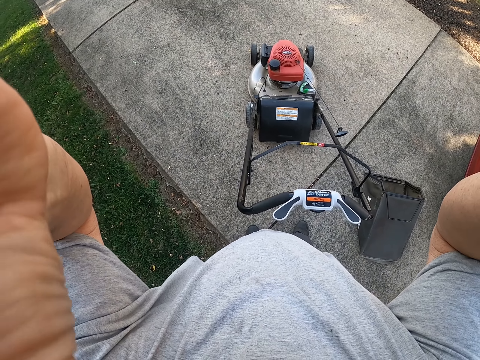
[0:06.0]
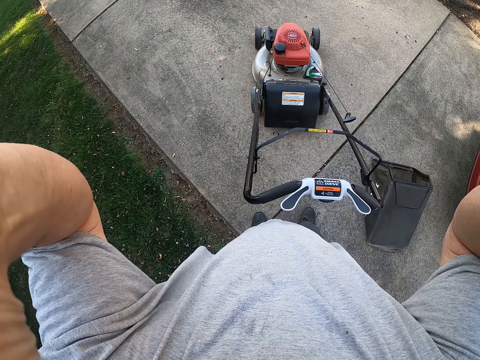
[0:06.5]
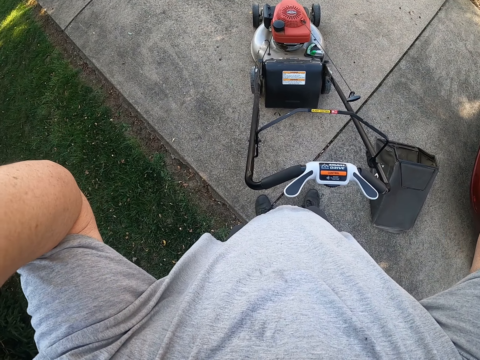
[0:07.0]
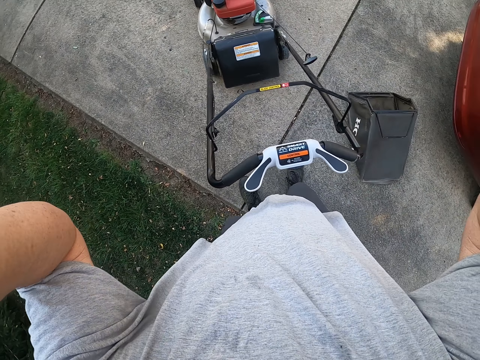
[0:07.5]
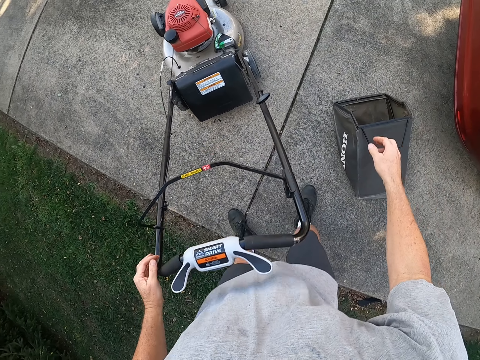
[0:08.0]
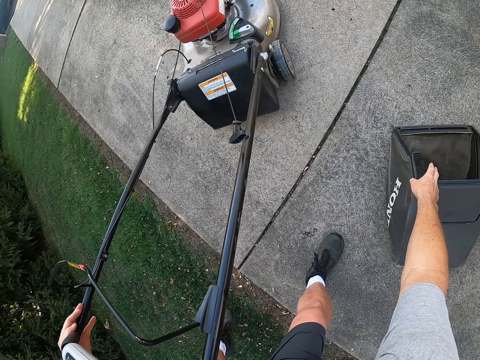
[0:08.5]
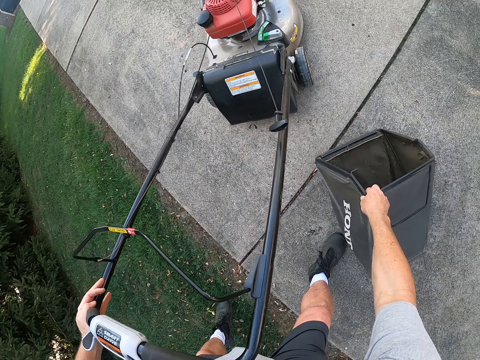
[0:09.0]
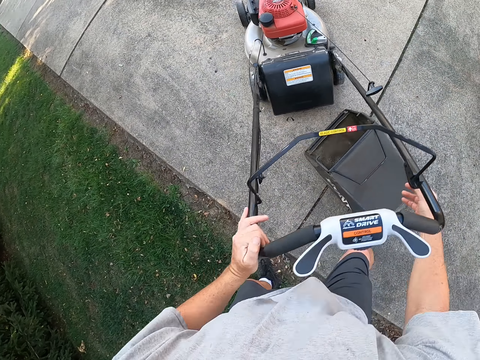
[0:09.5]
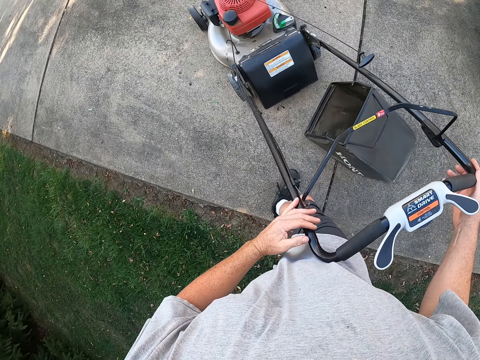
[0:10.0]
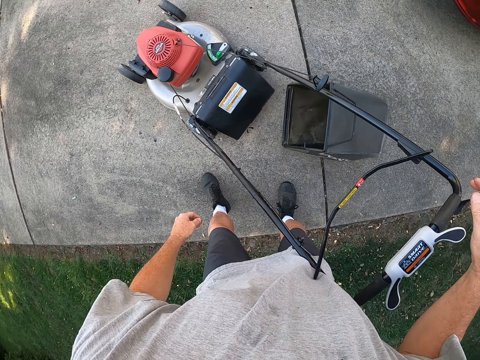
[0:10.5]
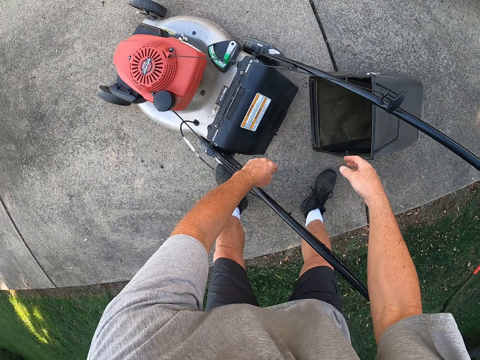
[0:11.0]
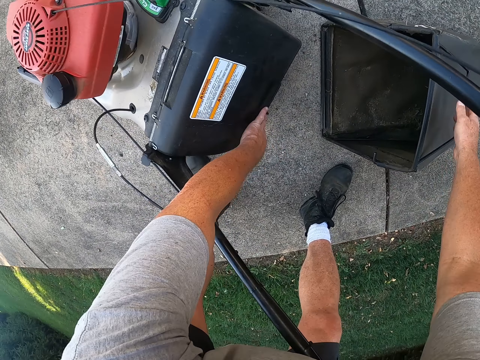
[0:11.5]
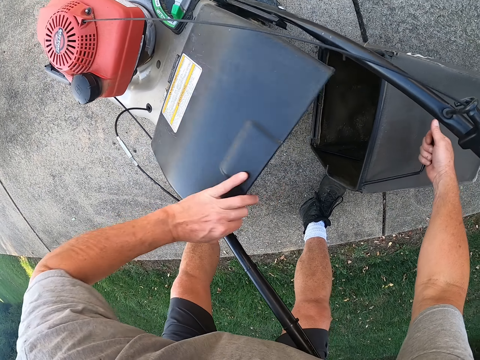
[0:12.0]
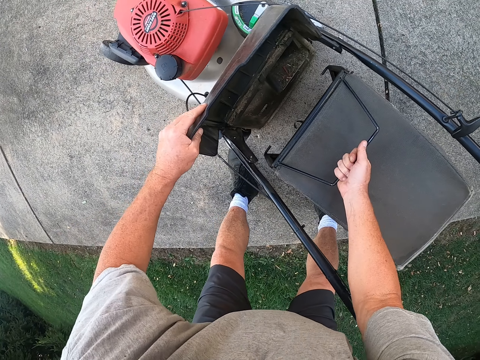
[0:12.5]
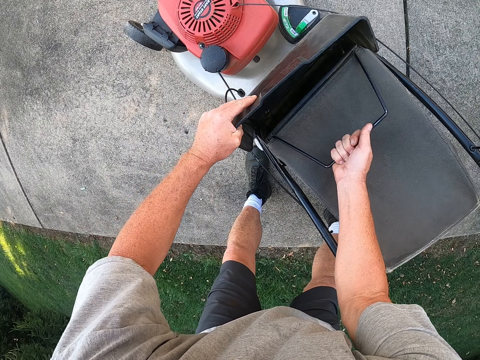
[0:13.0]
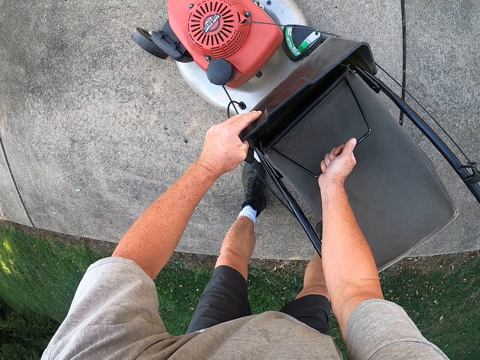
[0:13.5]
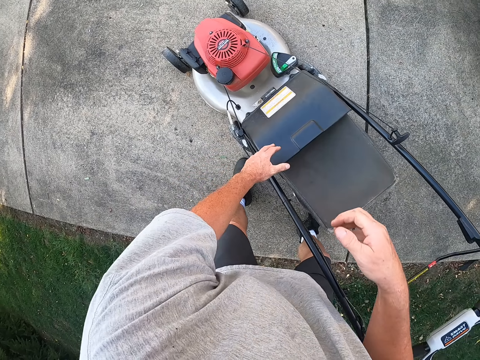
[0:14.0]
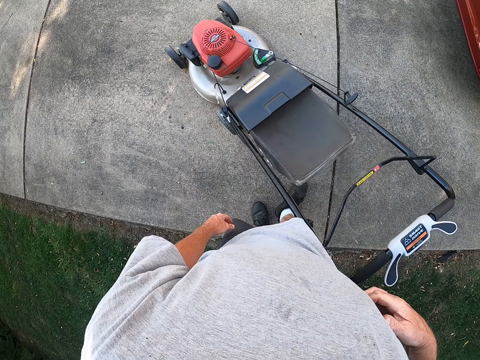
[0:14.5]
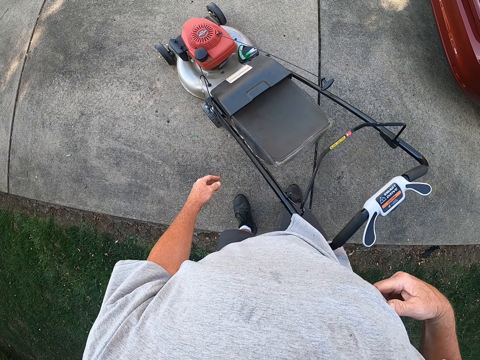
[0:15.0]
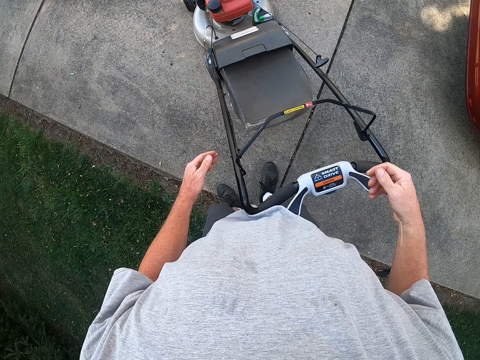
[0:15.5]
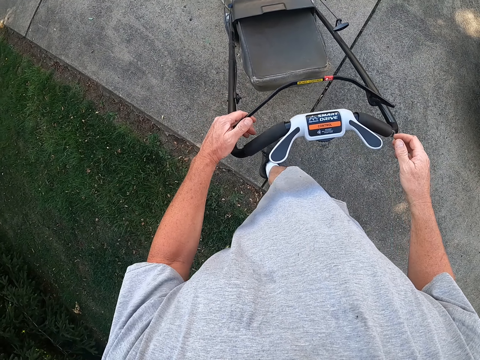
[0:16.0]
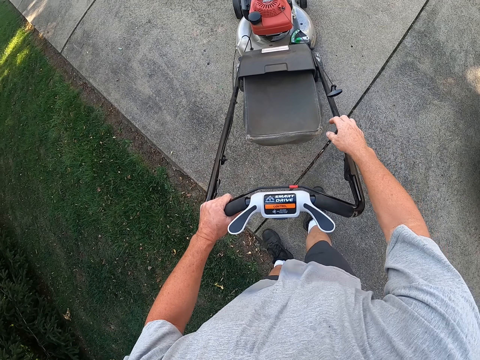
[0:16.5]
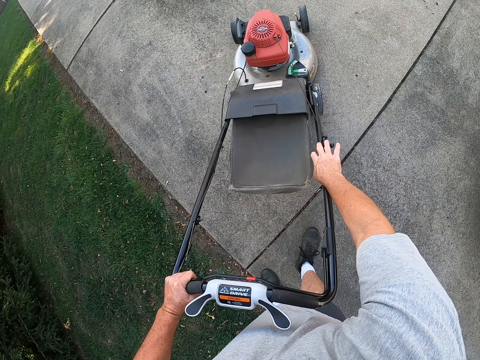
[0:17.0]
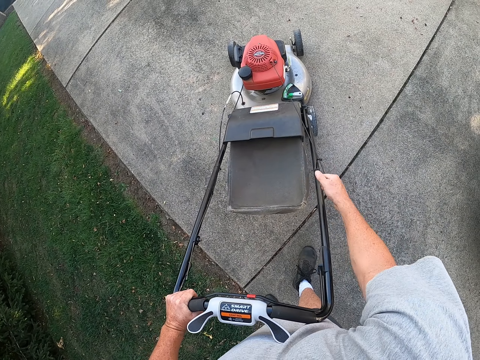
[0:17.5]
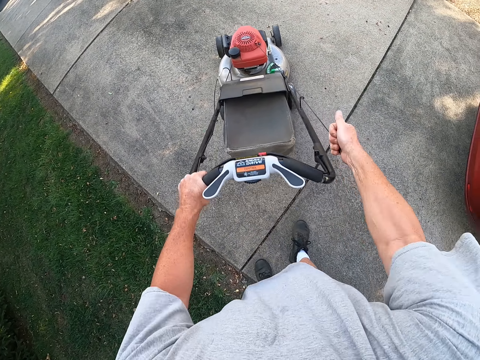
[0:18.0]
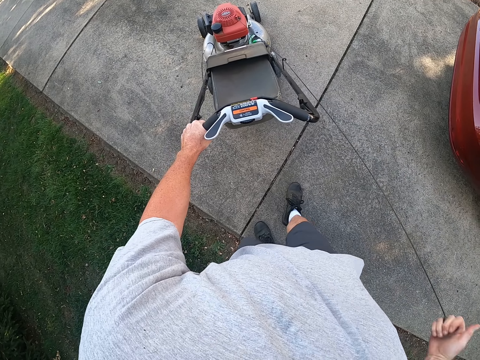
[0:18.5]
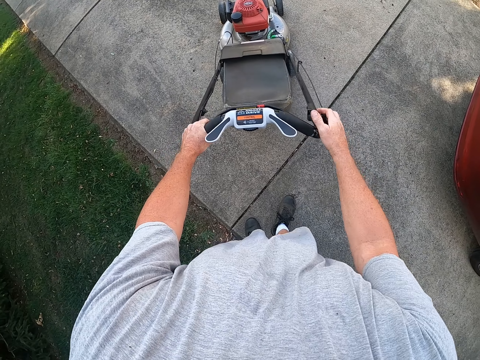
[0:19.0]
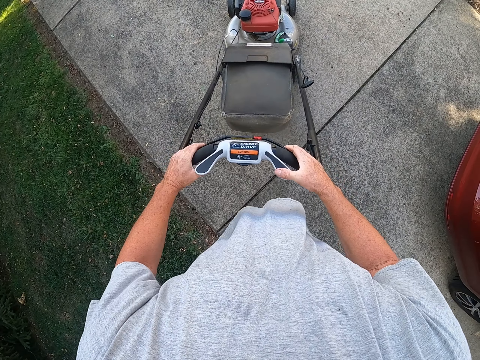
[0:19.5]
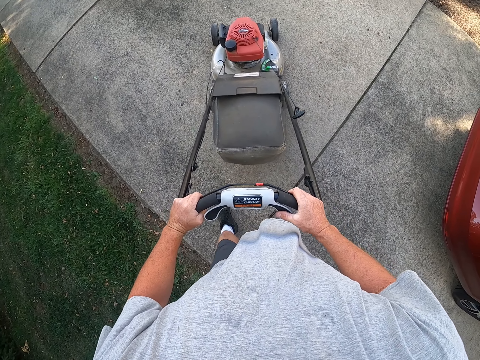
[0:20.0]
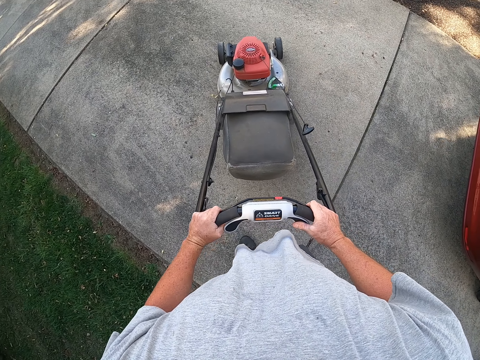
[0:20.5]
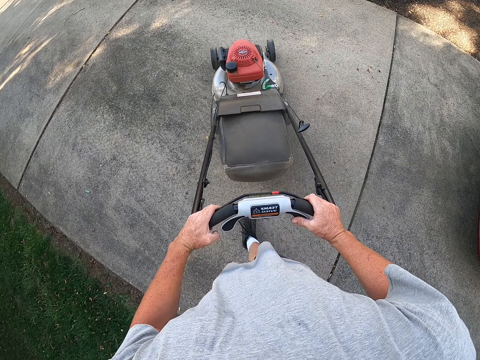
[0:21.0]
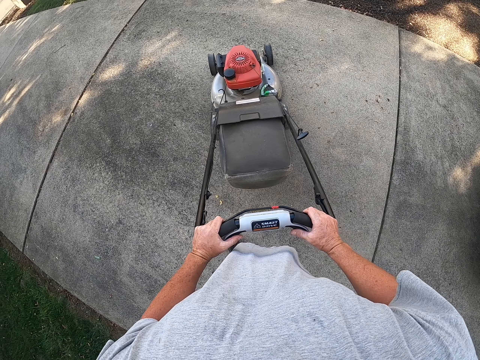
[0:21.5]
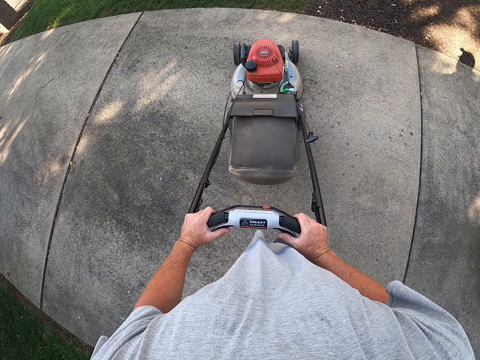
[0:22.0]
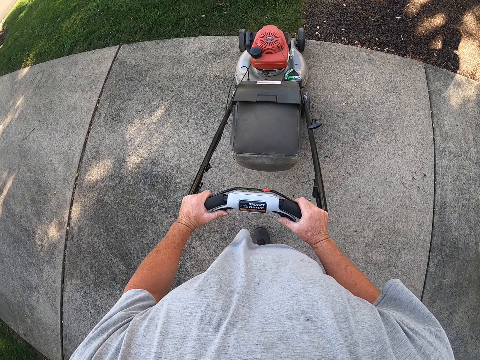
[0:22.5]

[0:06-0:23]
The camera wearer adjusts the camera mounted on his head. He picks up the dustbin and drops the dustbin. He moves the grass catcher. He moves the dustbin and drops the dustbin. He connects the grass catcher on the mower. He starts the lawn mower and rides the lawn mower.

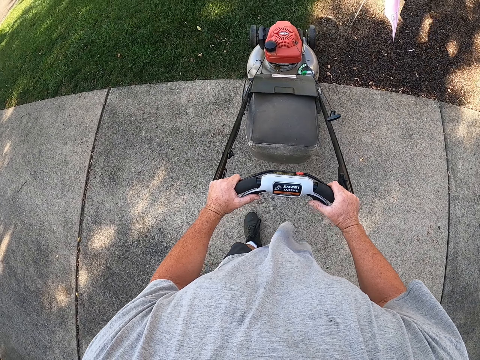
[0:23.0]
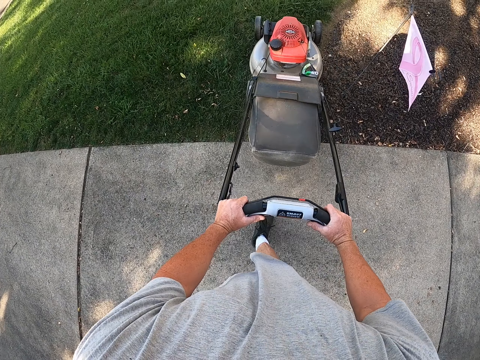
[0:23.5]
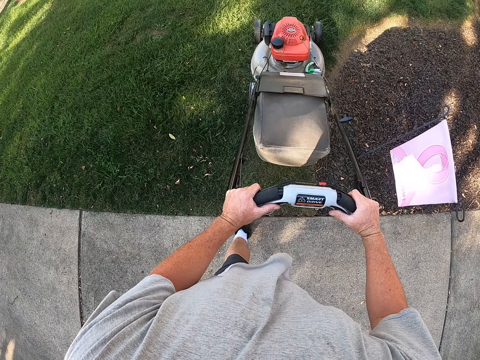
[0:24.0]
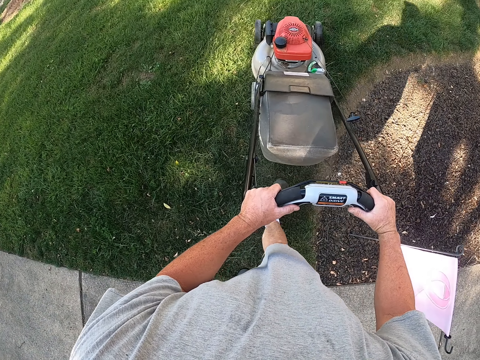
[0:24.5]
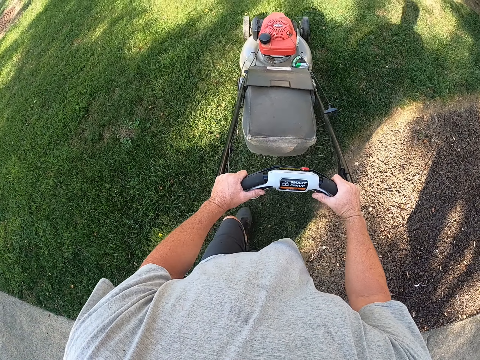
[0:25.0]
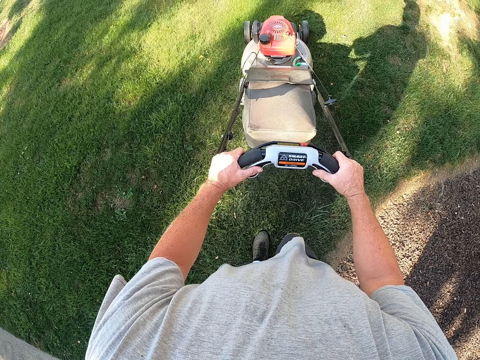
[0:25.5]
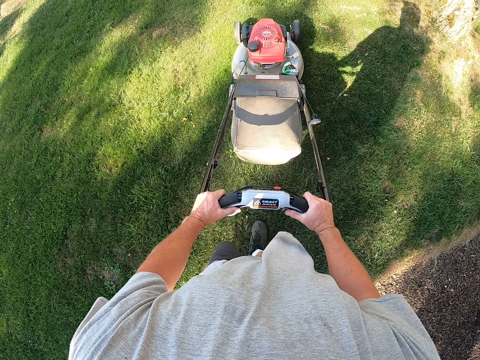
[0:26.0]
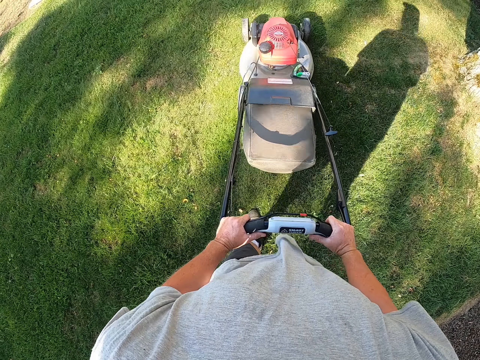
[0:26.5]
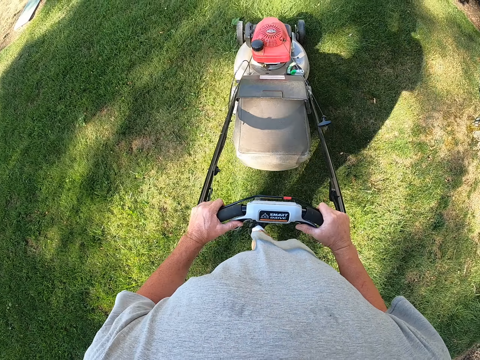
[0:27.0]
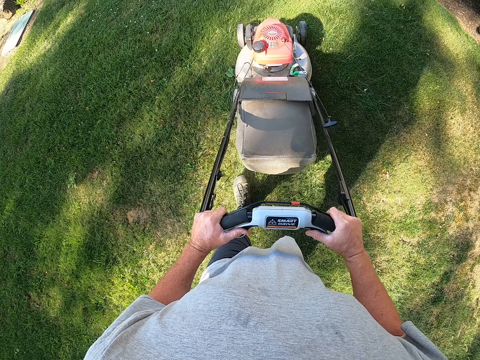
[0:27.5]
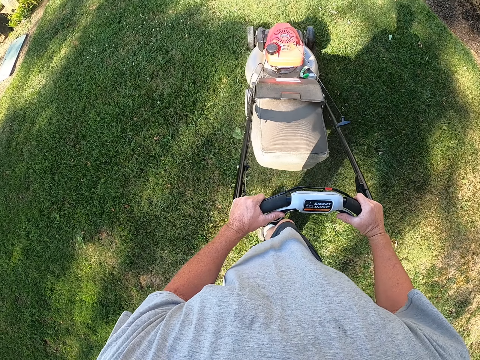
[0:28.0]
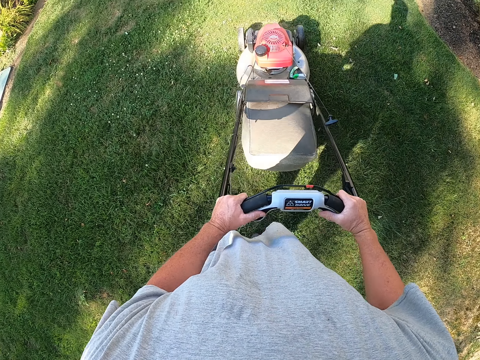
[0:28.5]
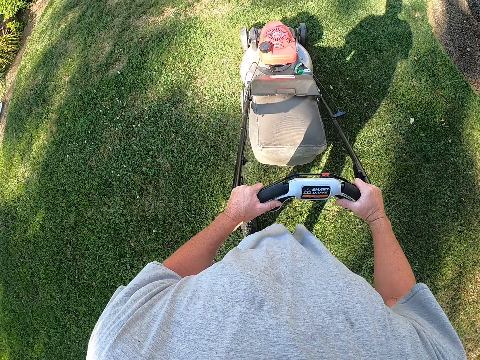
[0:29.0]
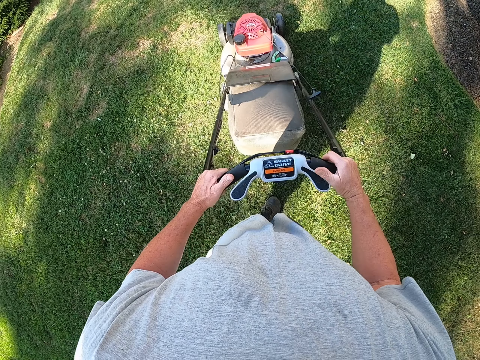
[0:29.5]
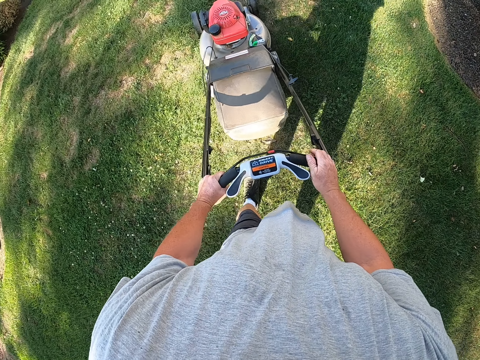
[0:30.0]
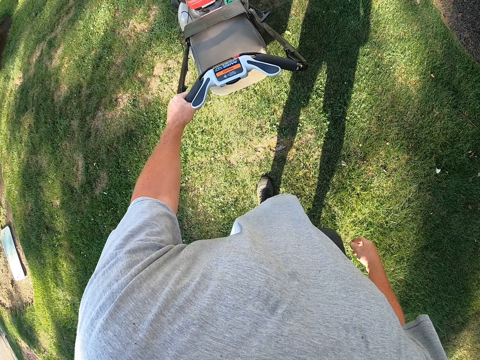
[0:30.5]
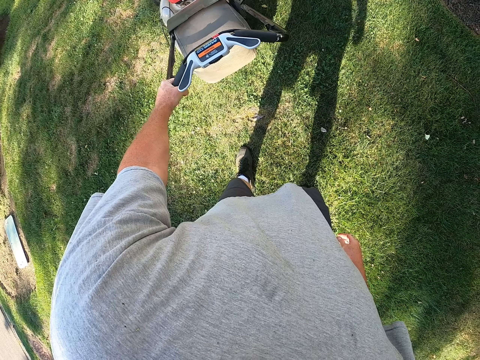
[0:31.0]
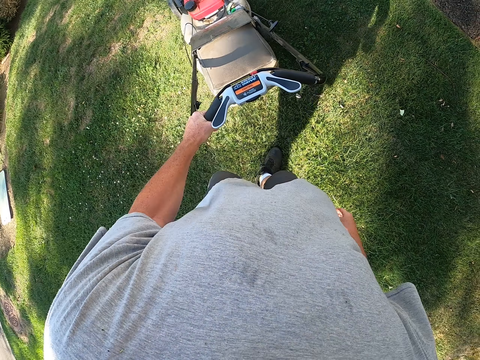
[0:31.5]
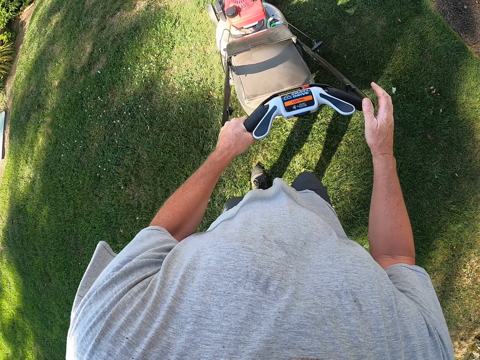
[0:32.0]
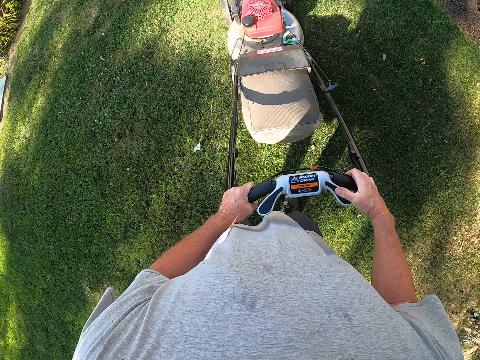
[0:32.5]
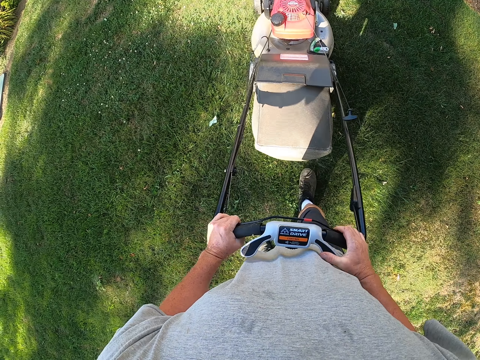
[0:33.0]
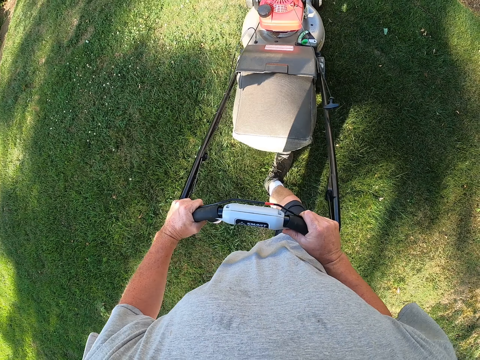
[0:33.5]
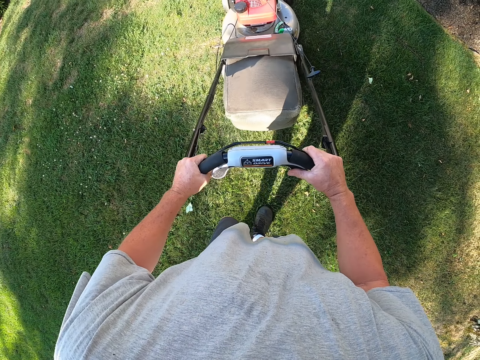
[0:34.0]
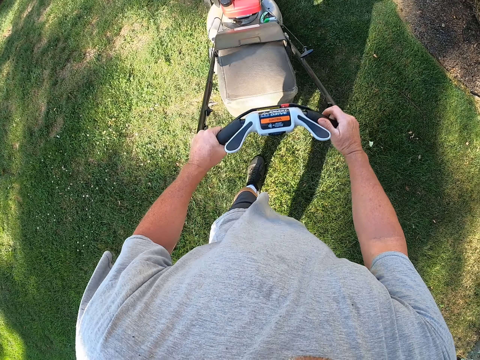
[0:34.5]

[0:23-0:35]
The camera wearer pushes the mower machine to the field. They cut the grass. They cut the grass with the mower machine. They pull back the mower machine.
